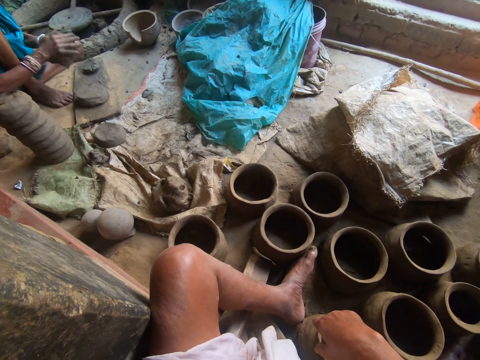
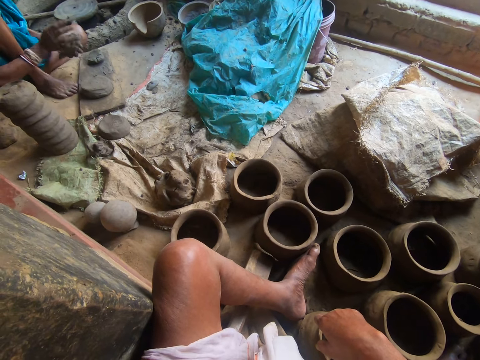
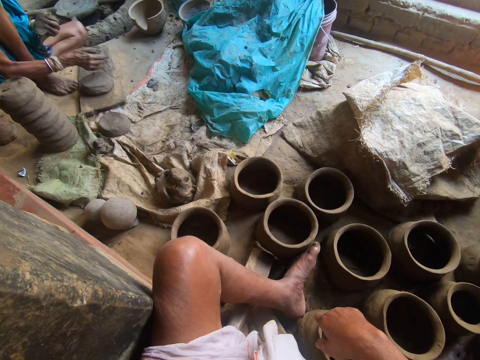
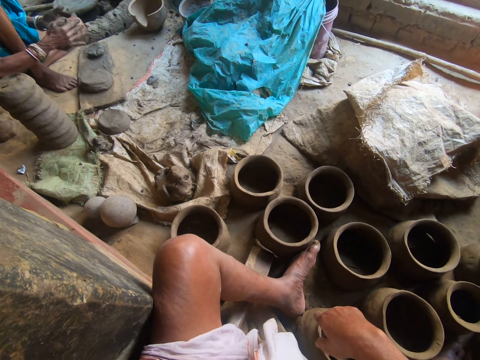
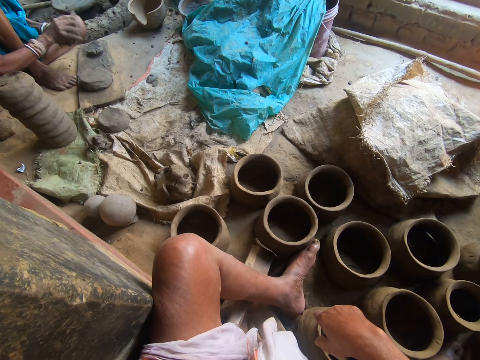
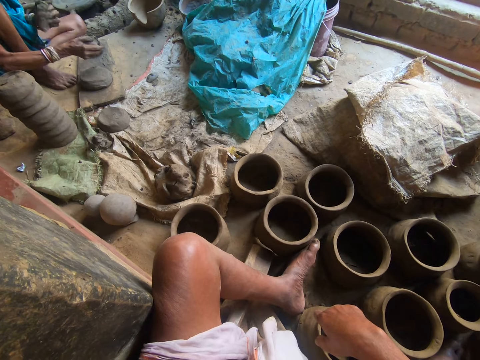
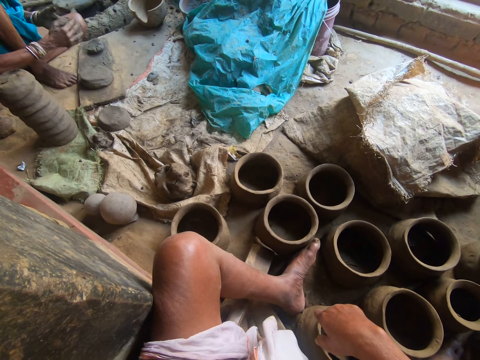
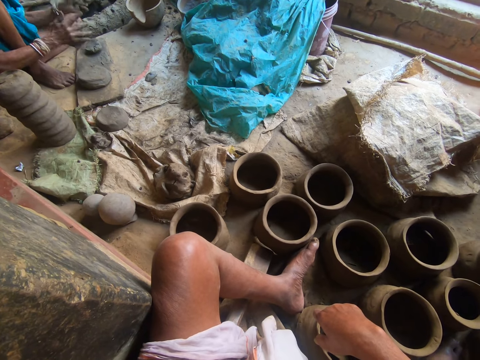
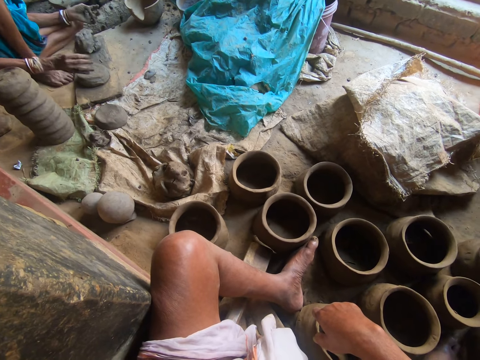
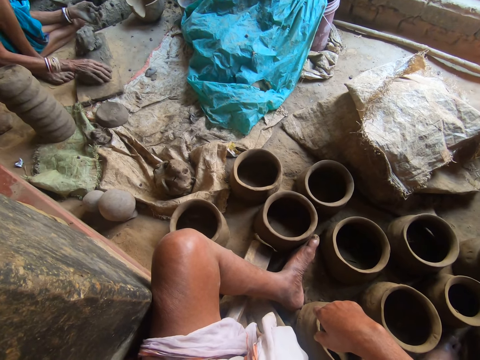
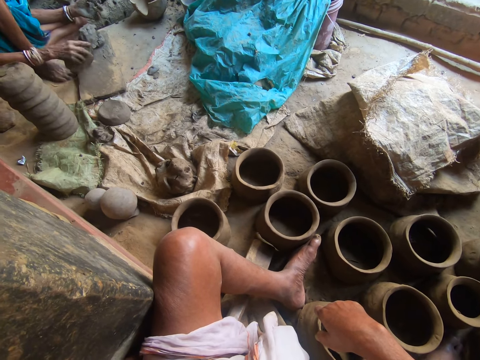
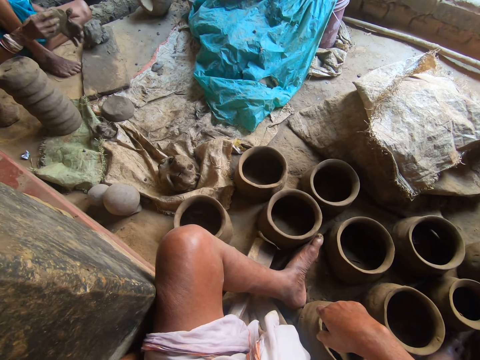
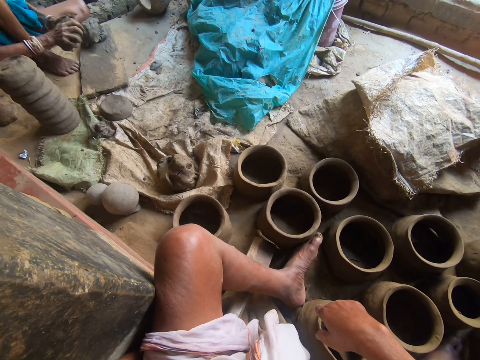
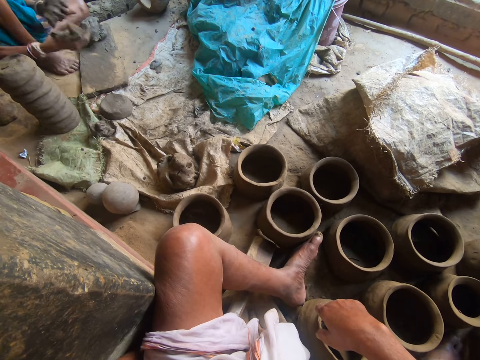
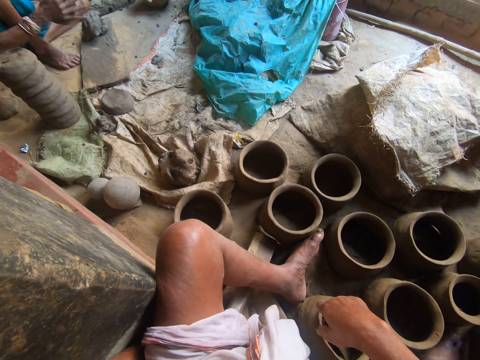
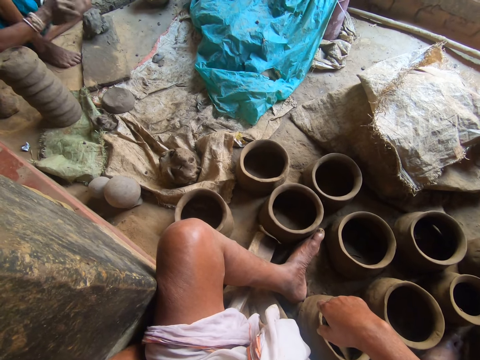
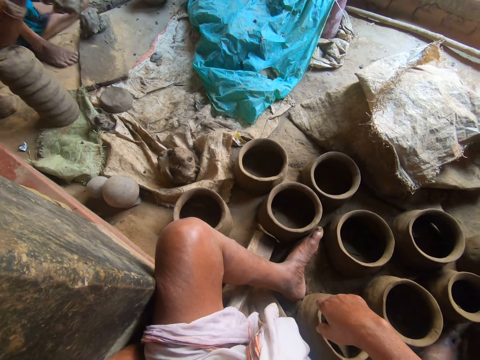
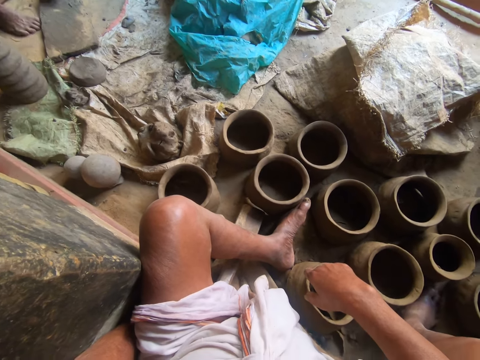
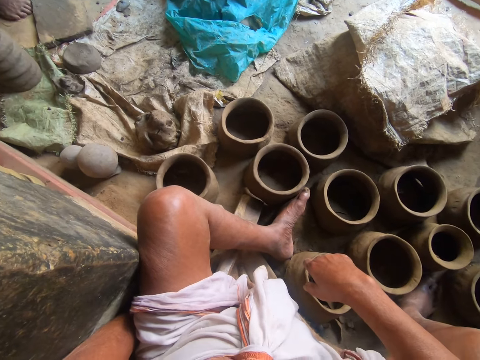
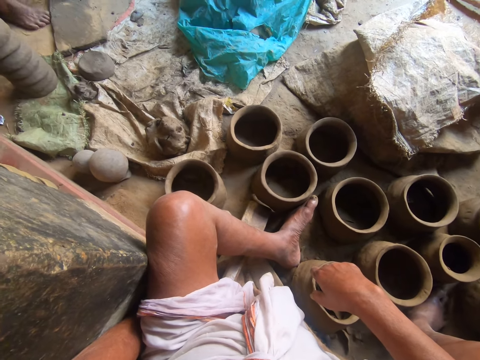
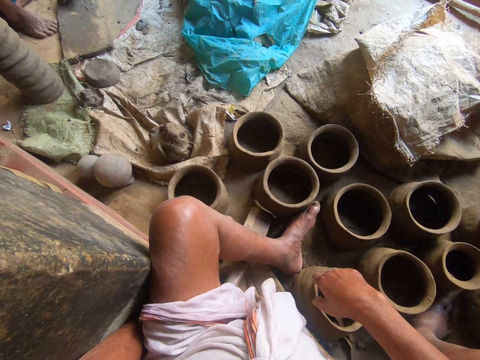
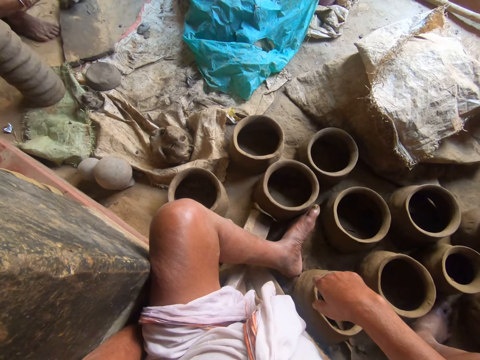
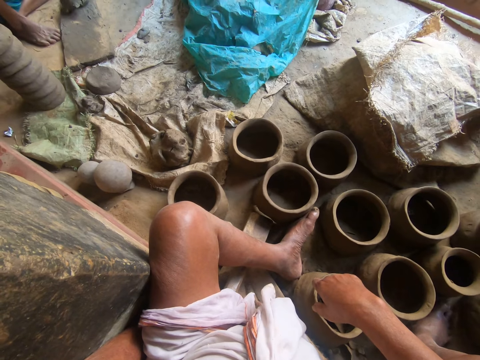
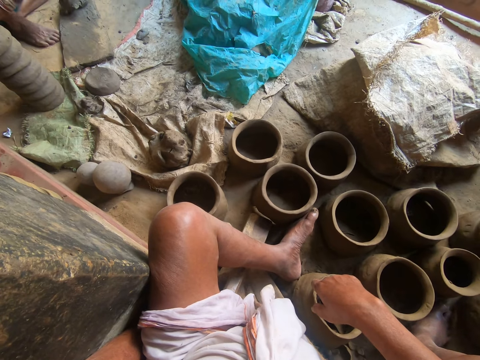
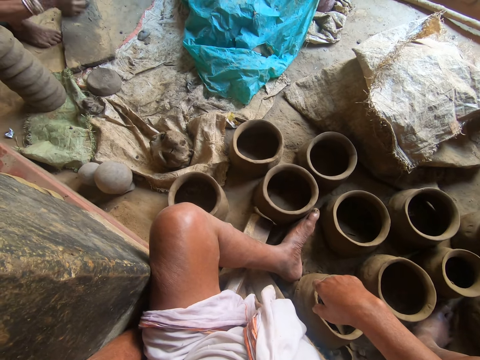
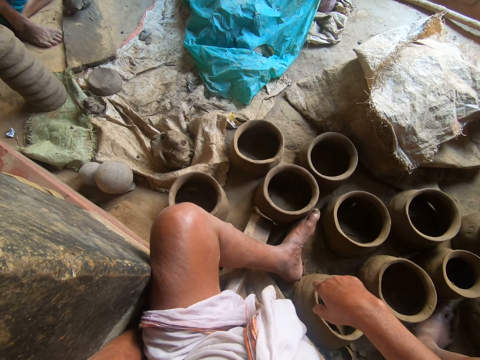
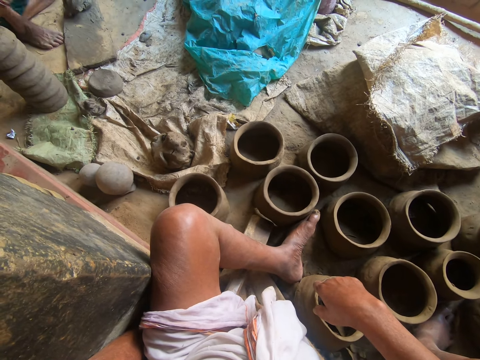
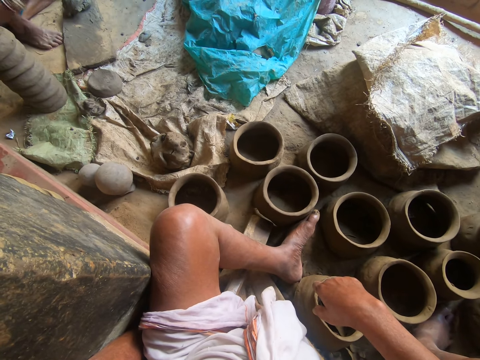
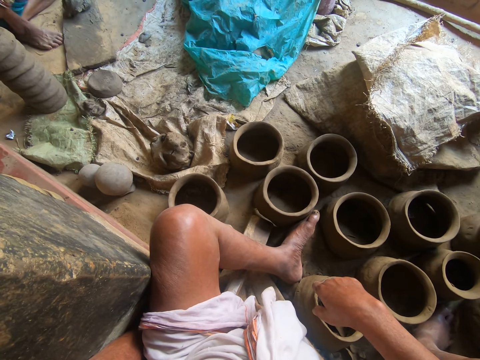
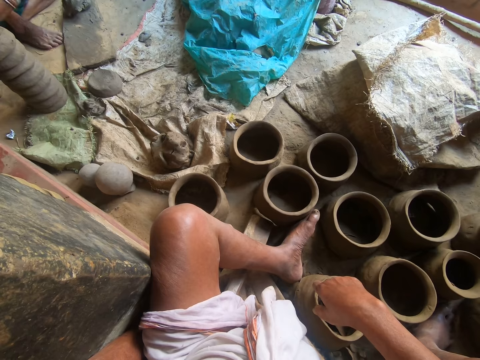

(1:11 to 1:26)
A person puts the clay on the wood and molds the clay.

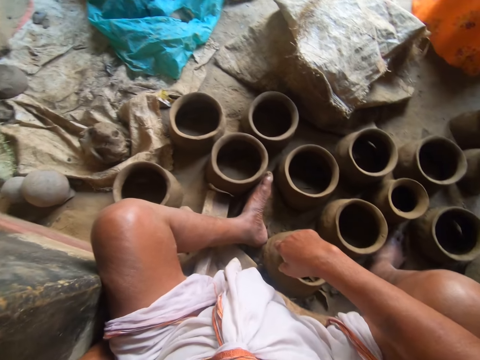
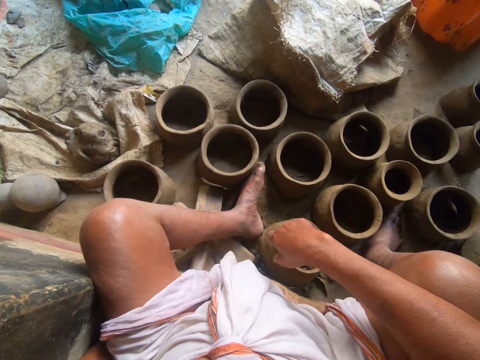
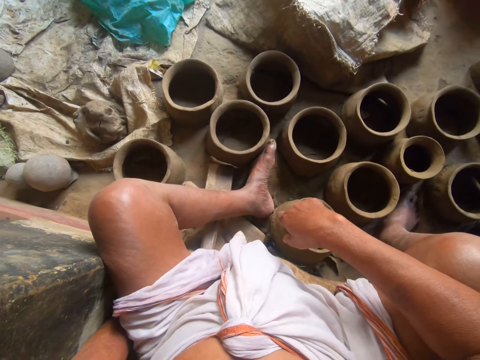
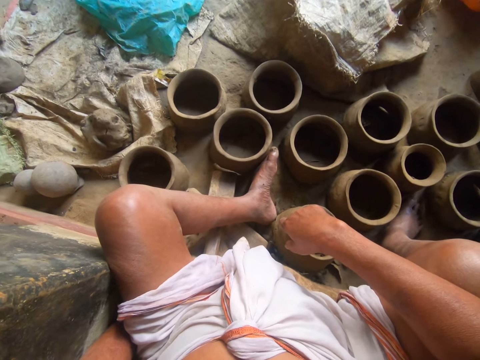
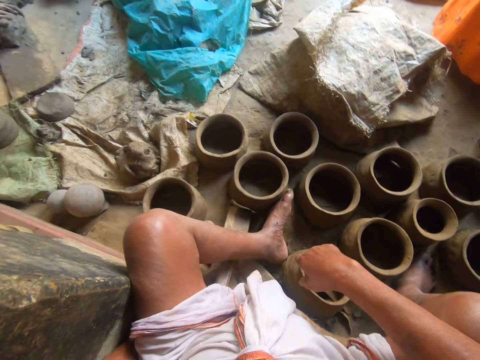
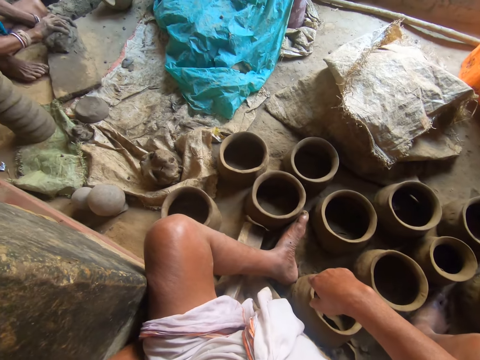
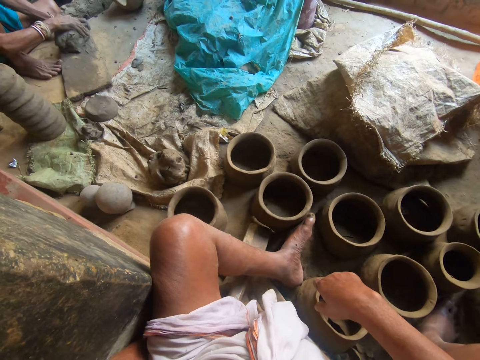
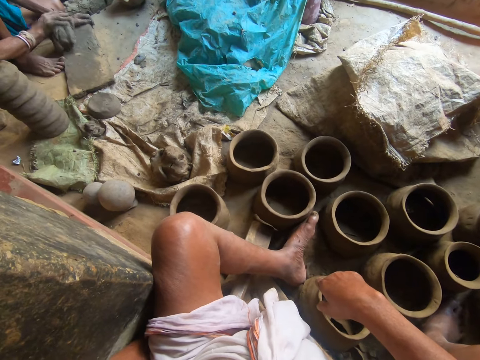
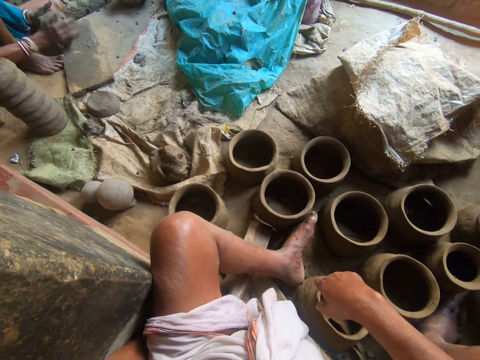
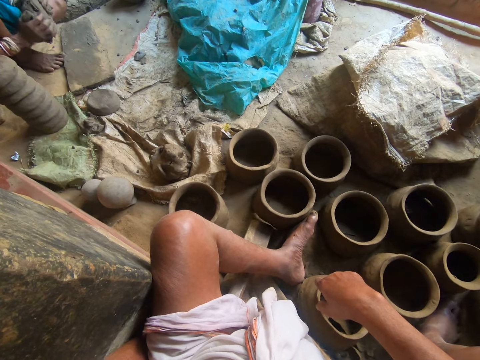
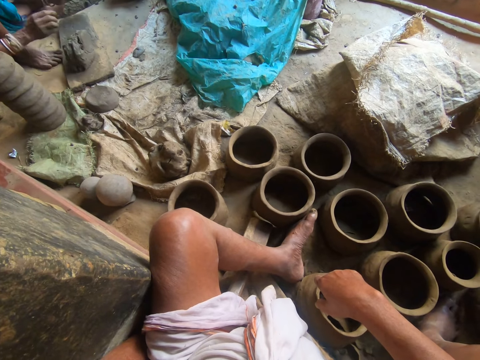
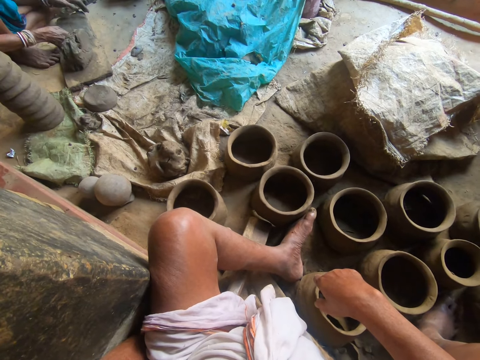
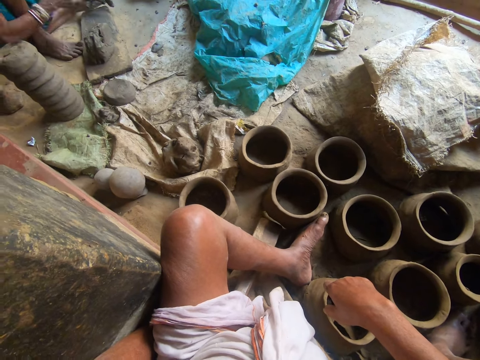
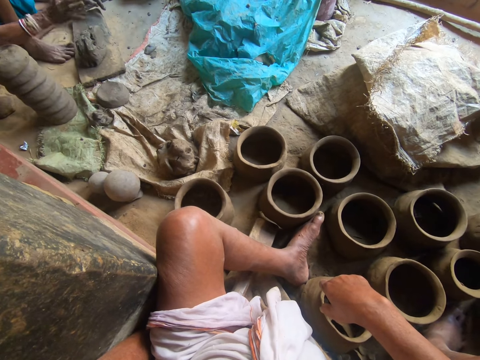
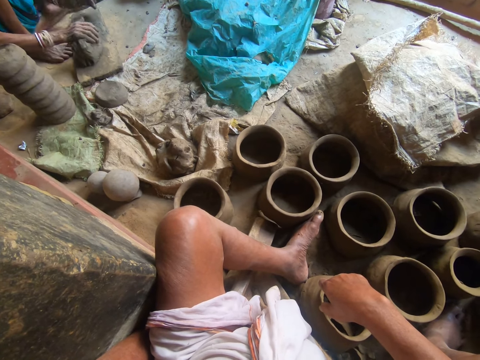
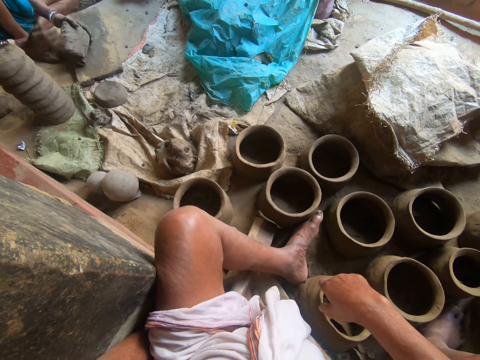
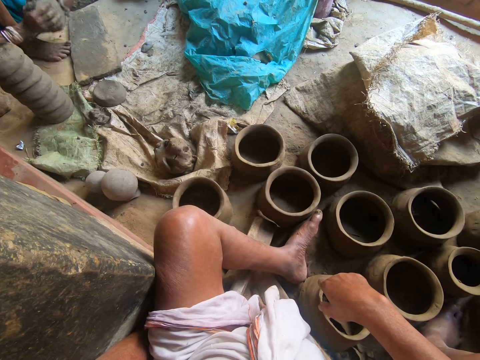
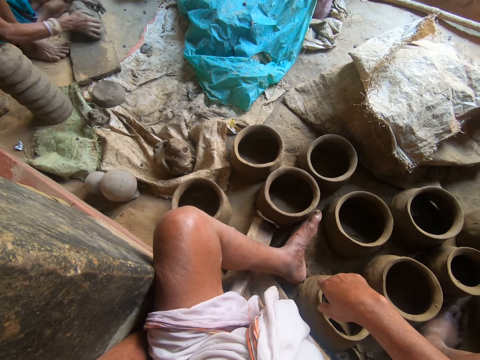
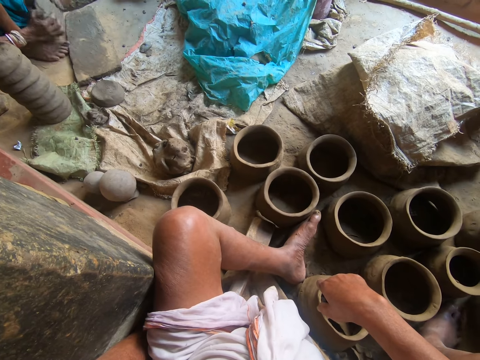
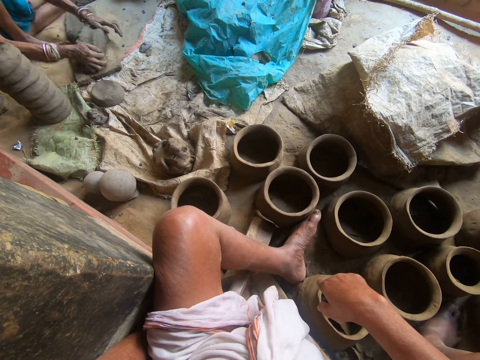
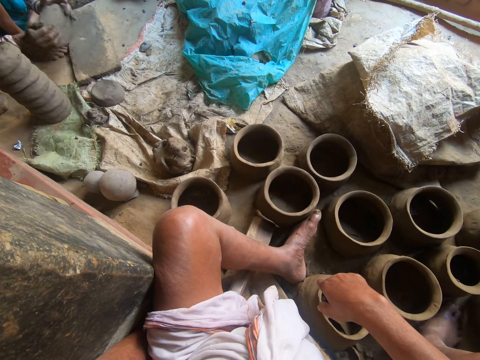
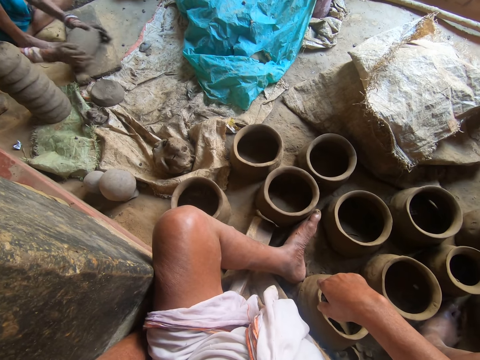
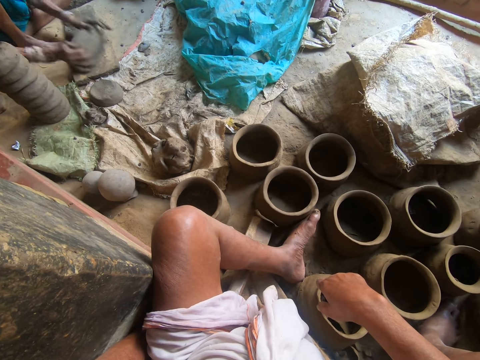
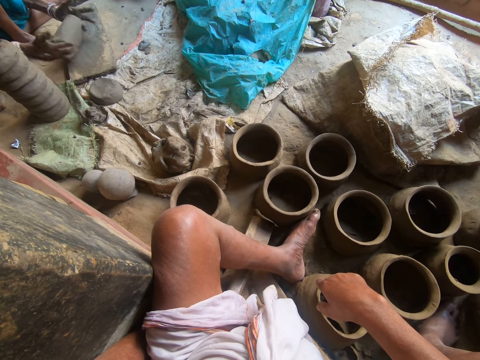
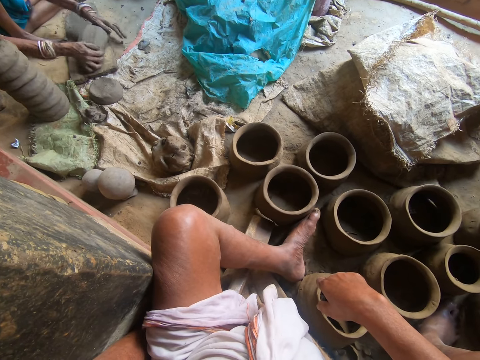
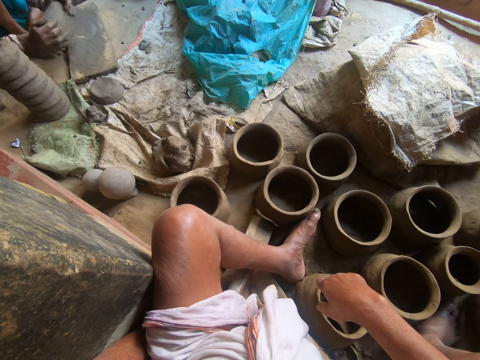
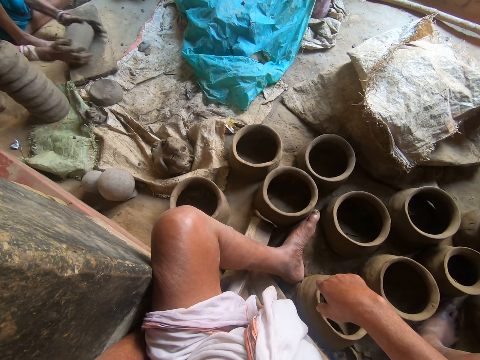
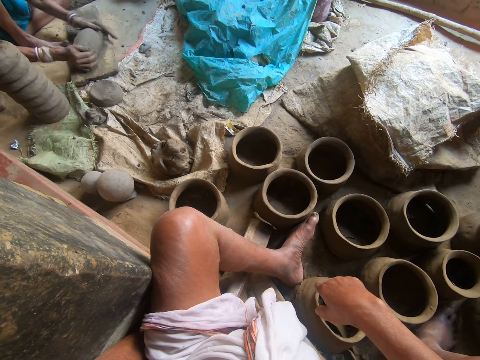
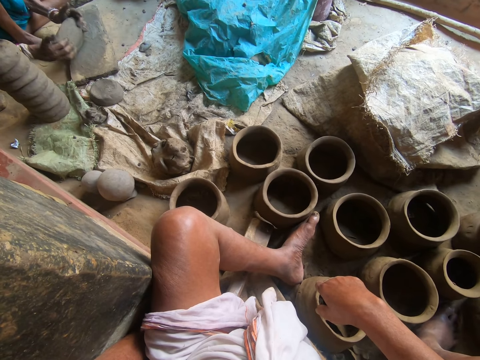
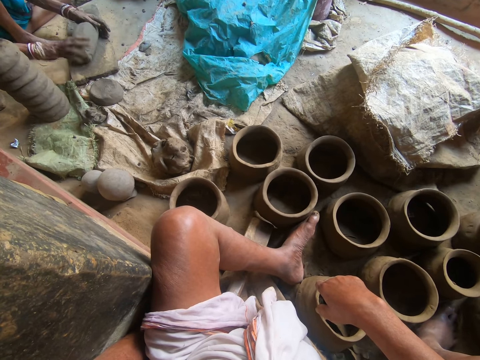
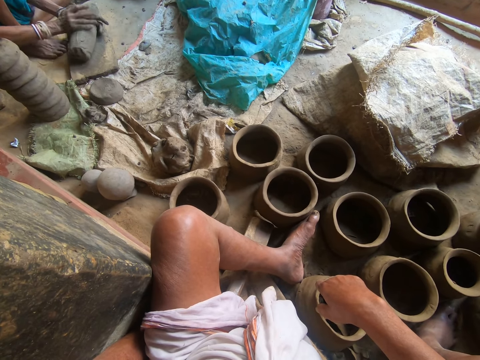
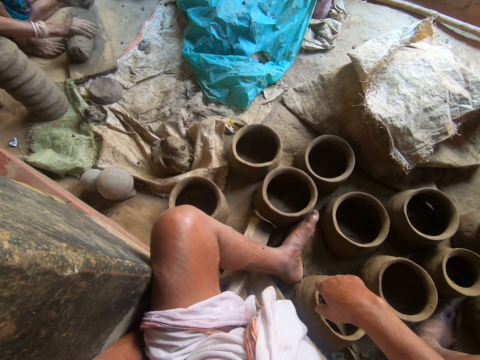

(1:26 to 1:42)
A person puts the clay on the wood and molds the clay.
